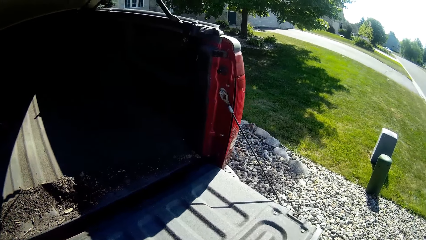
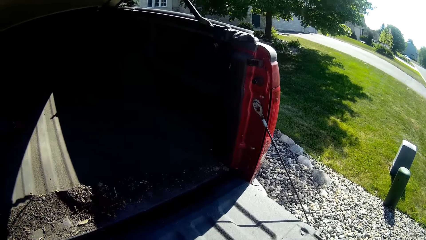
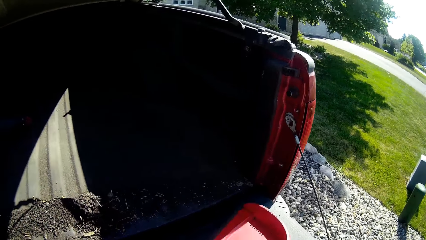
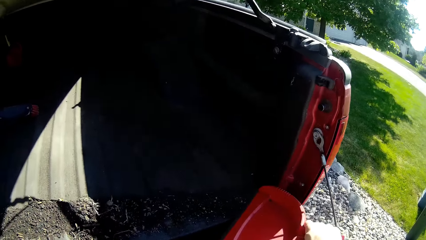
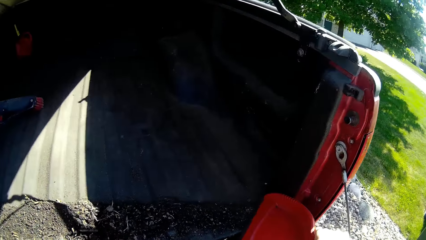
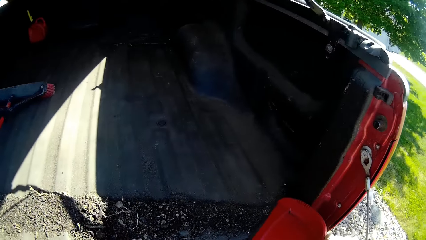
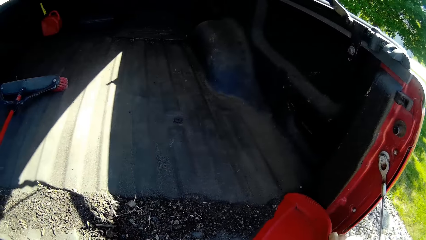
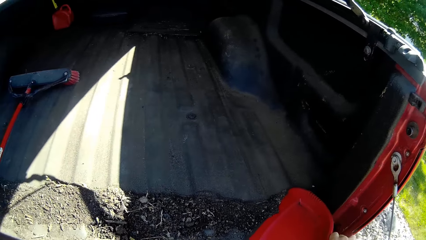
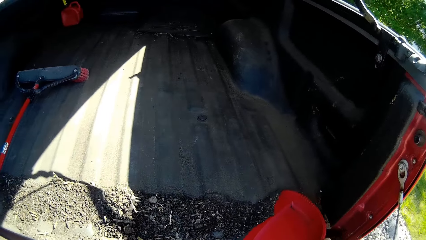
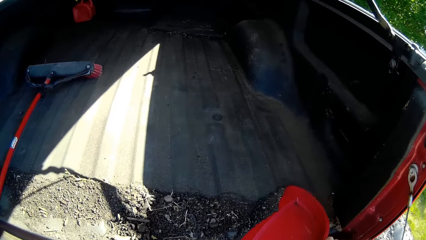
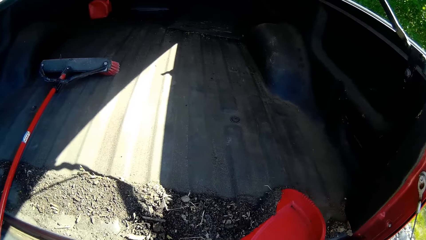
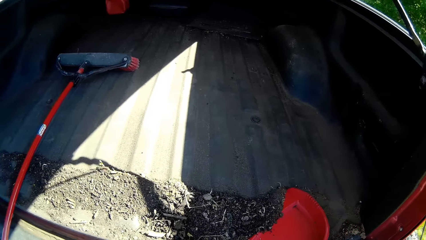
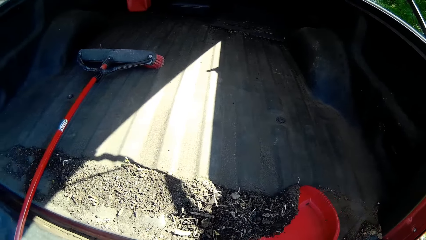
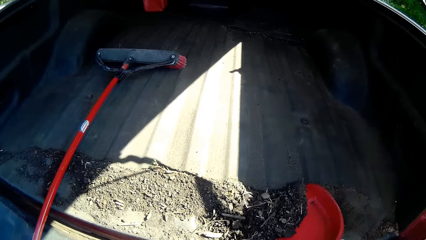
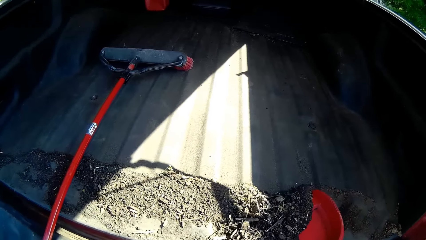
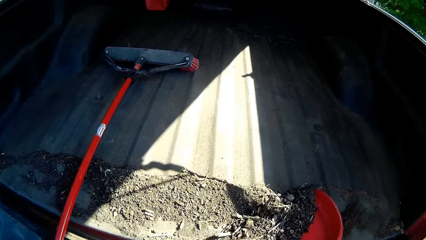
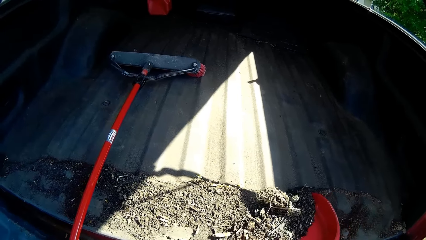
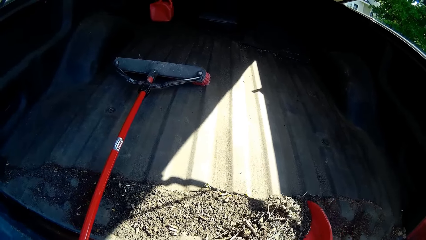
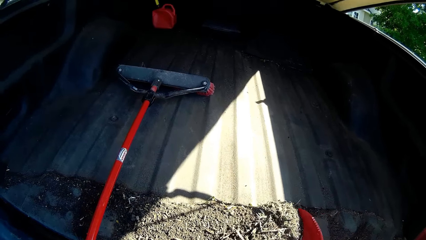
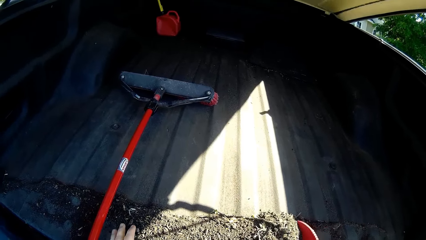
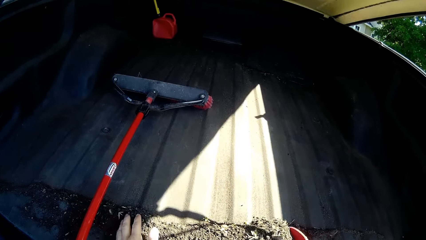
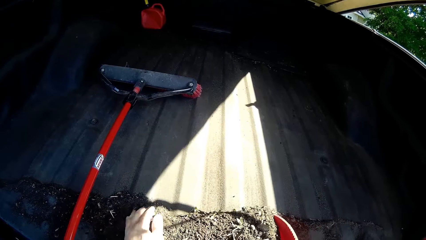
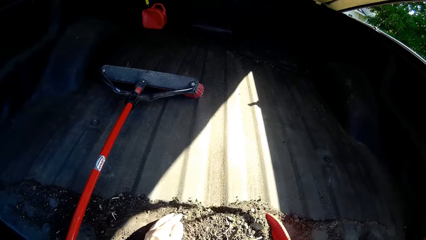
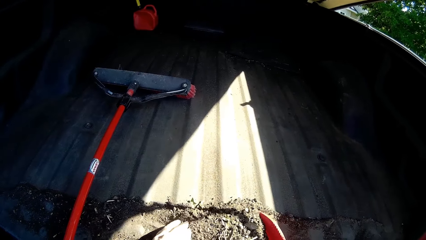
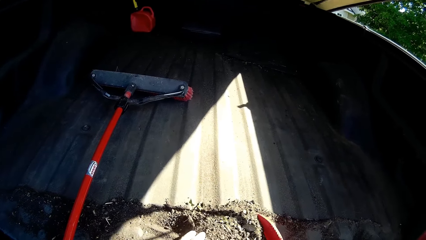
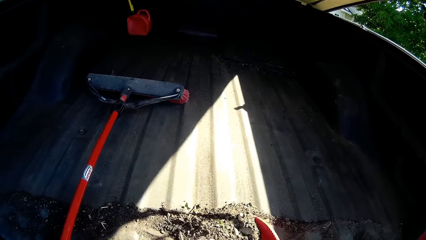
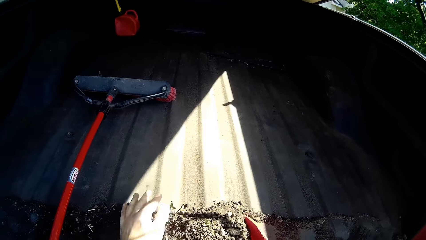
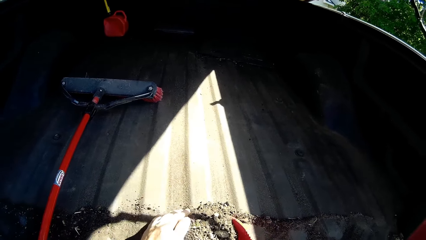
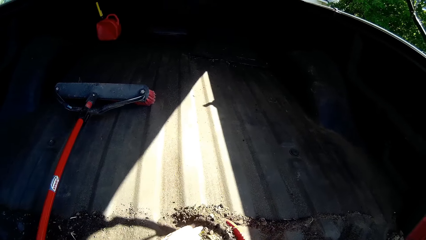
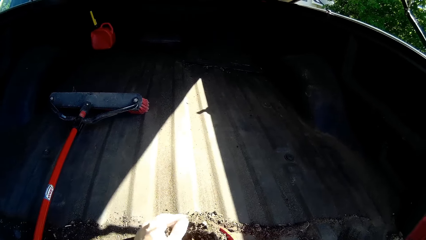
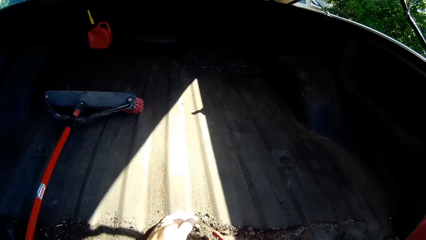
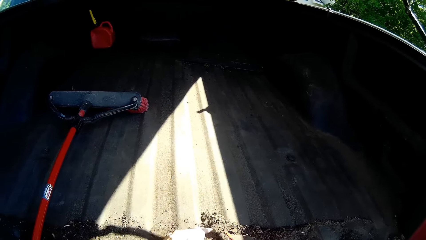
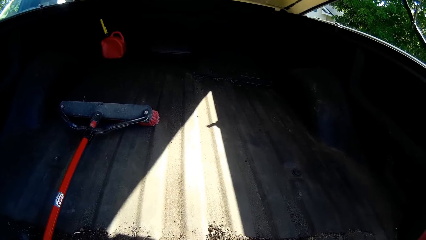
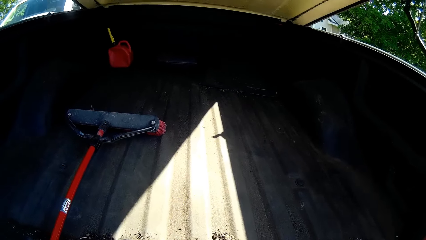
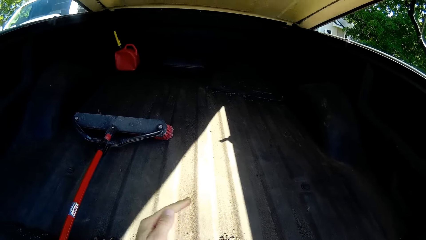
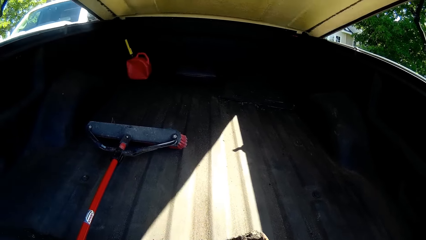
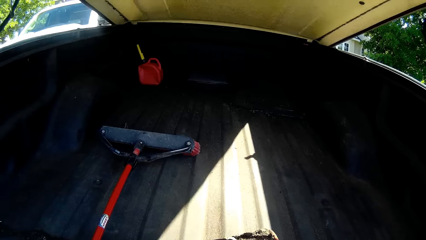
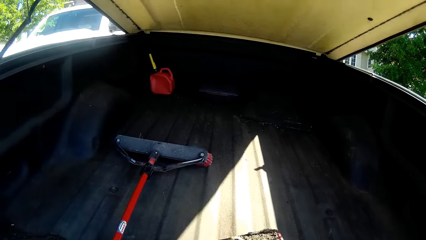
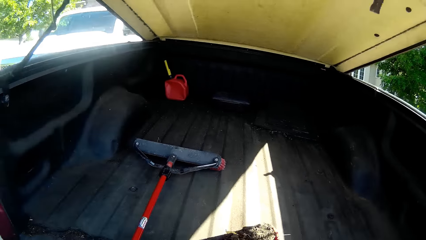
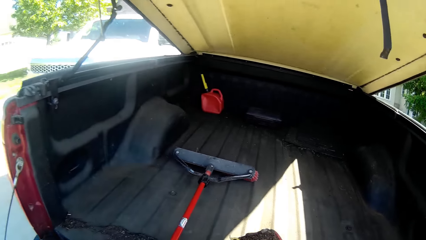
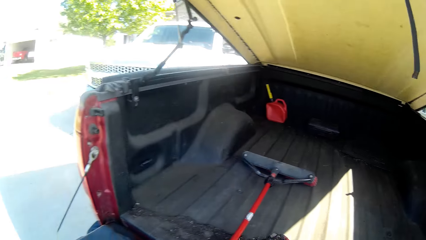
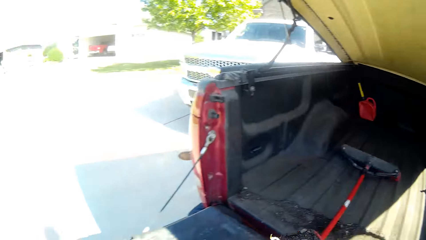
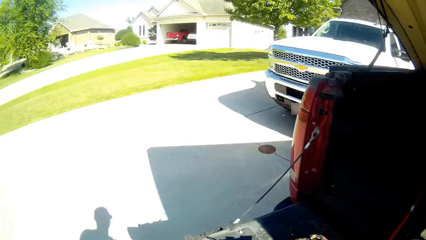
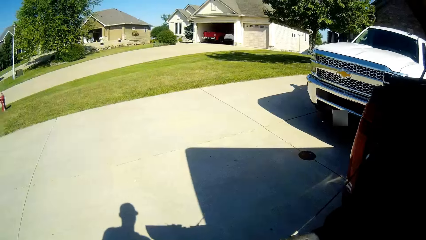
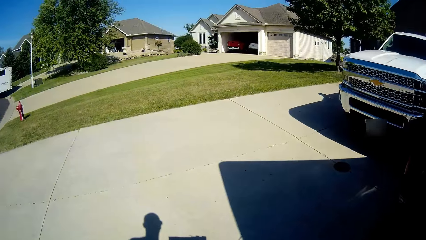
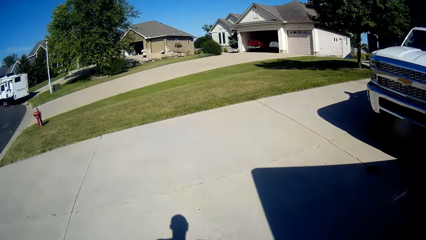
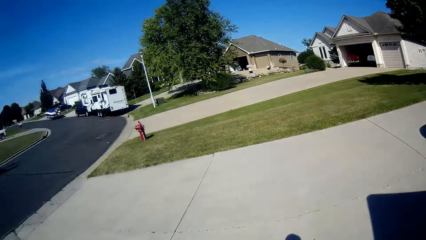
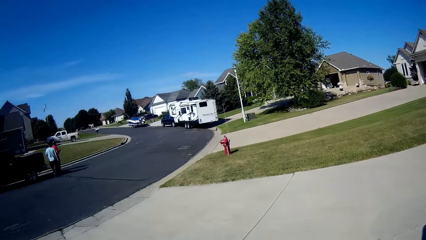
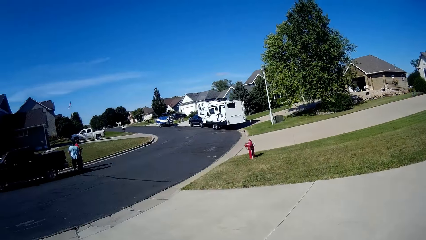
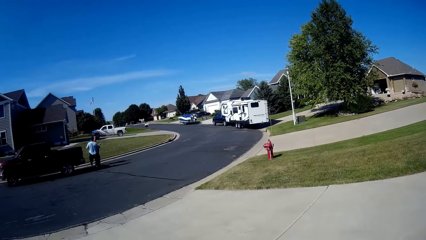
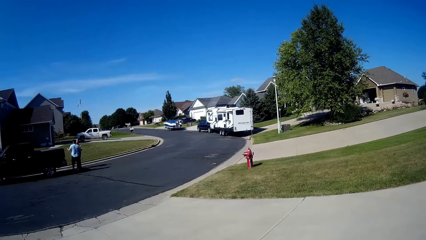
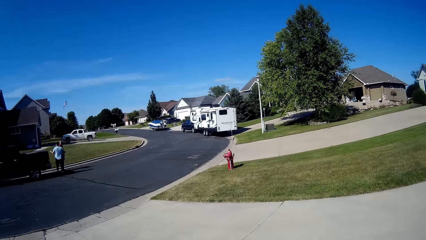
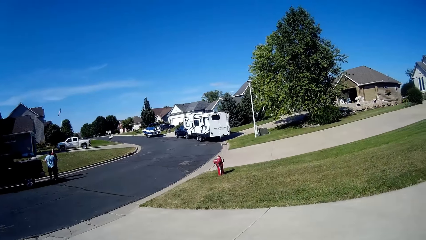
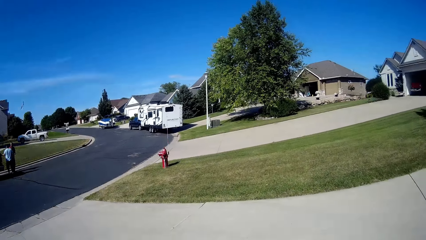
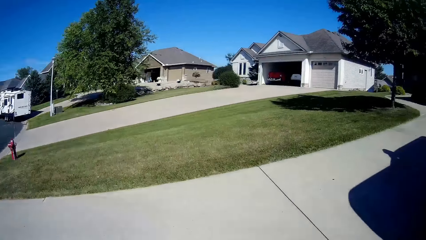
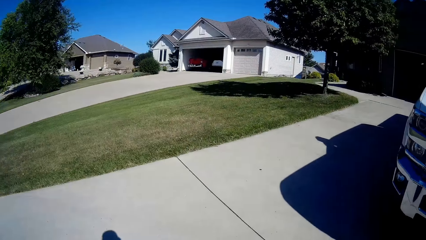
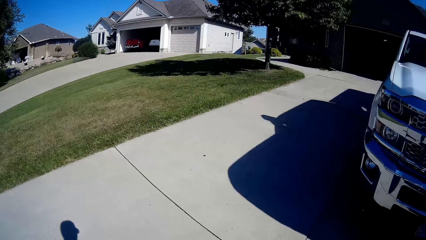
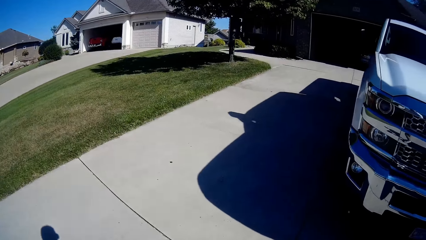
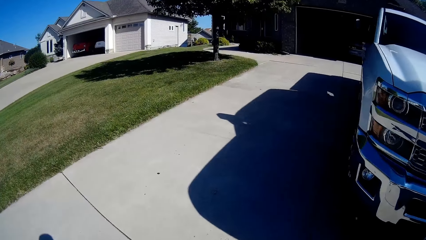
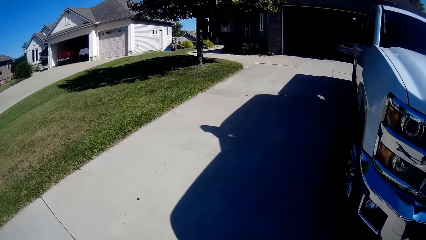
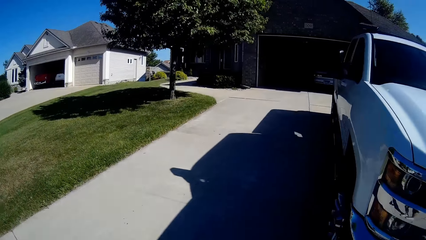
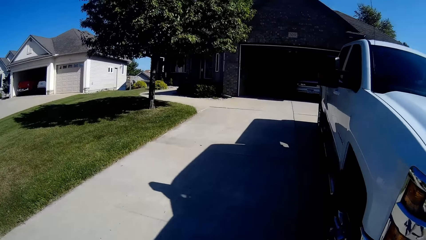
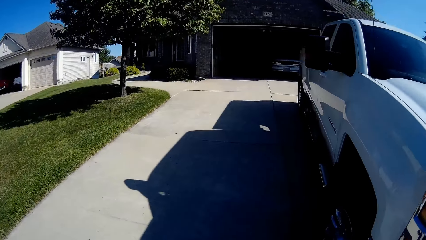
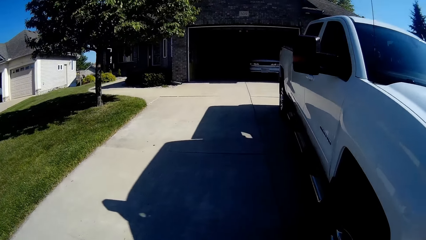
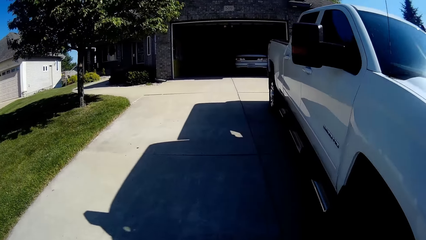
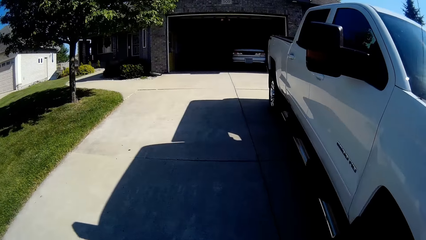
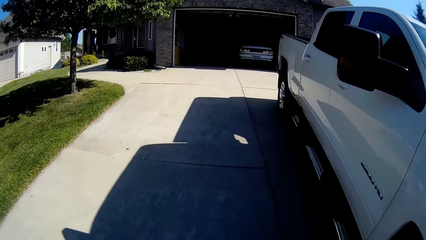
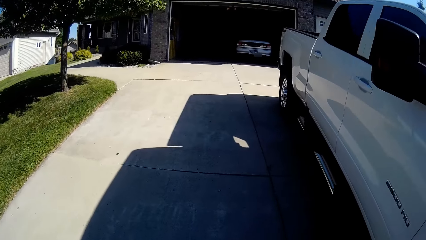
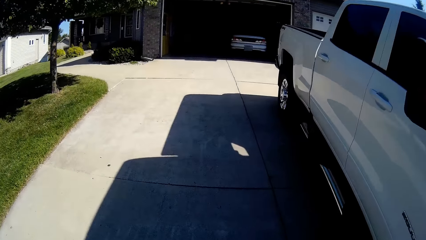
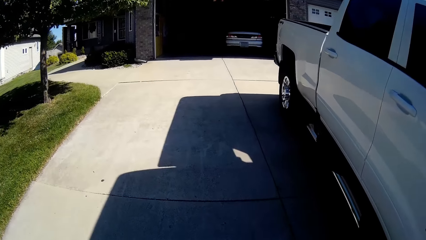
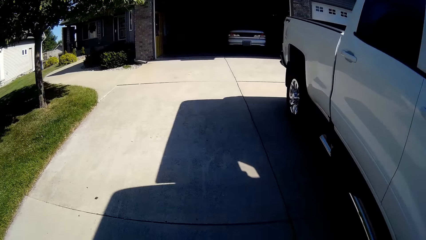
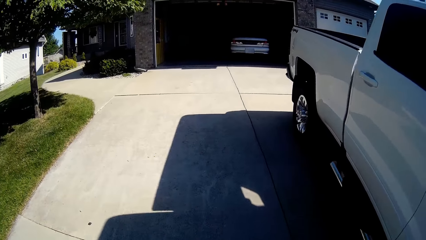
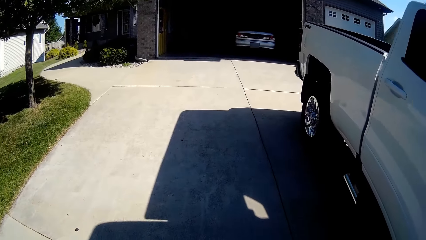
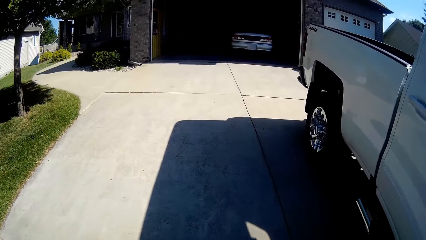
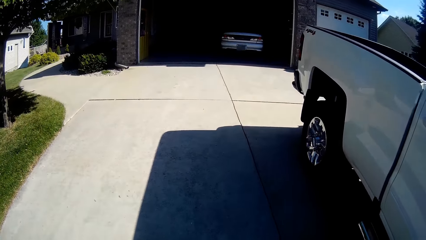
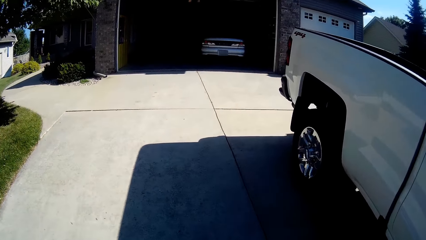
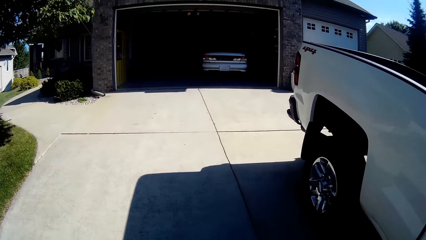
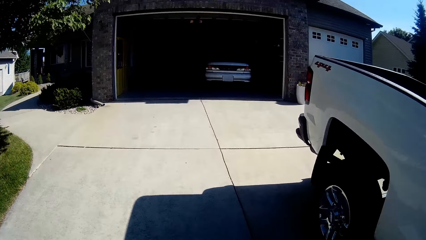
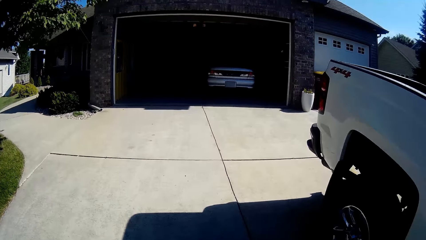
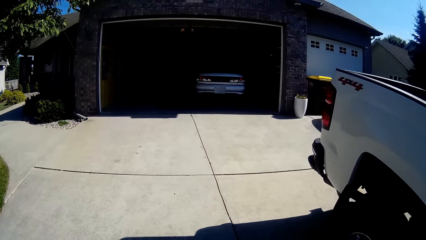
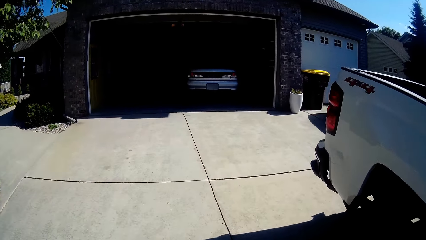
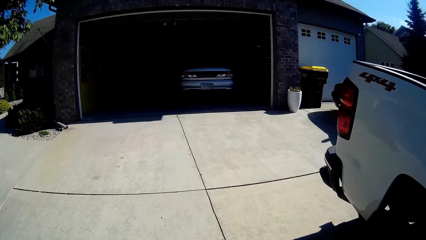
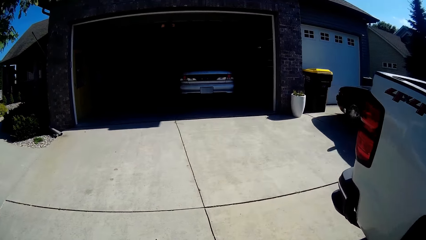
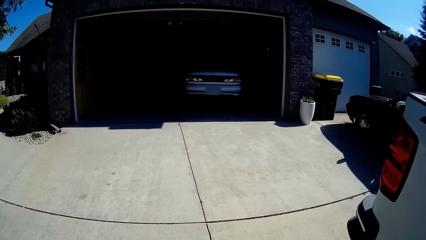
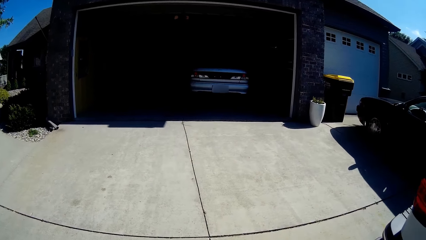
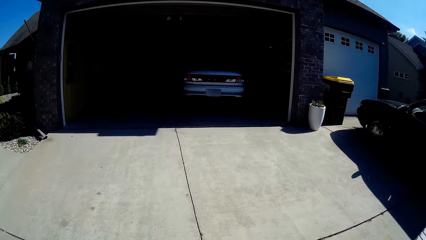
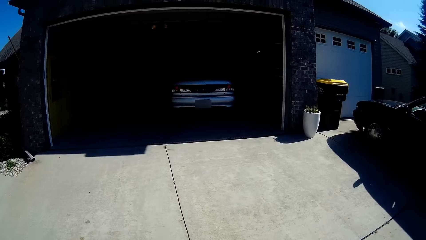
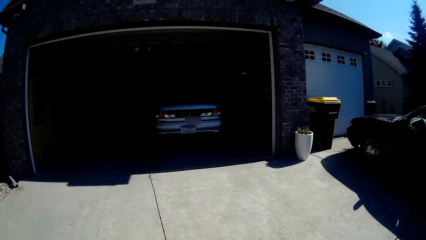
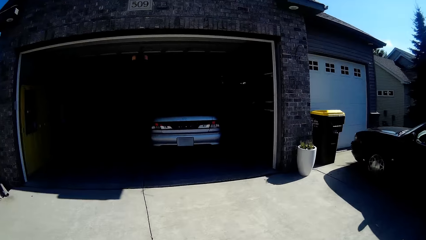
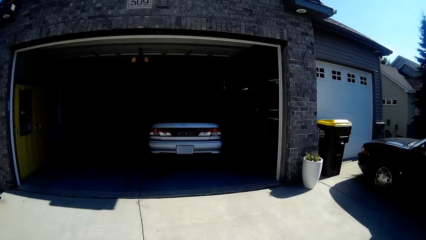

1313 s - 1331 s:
The camera wearer scoops the soil with the dust pan. They collect the soil with the left hand, move the soil with the hand into the dust pan, and walk back to the garage with the soil on the driveway. They look around.
